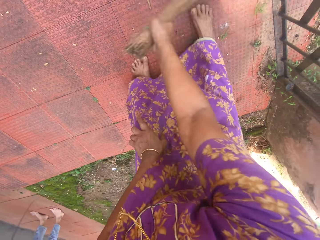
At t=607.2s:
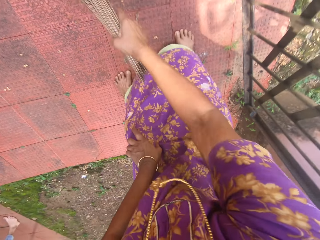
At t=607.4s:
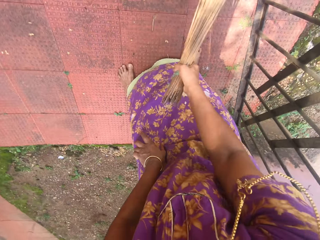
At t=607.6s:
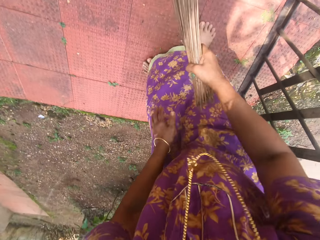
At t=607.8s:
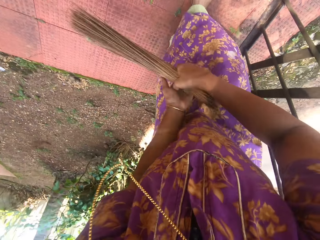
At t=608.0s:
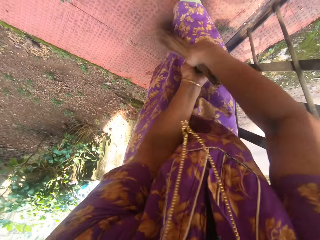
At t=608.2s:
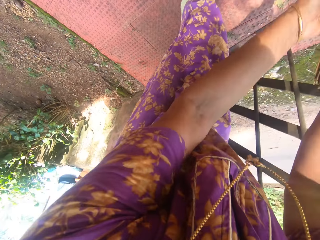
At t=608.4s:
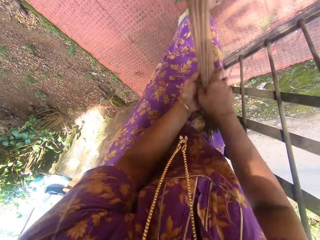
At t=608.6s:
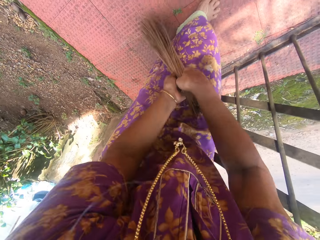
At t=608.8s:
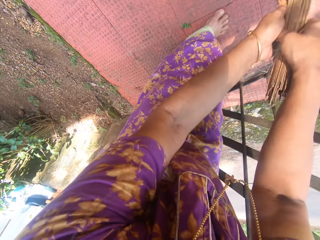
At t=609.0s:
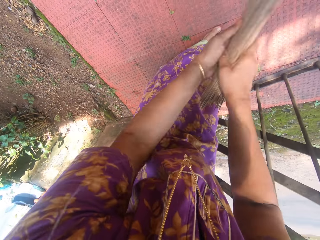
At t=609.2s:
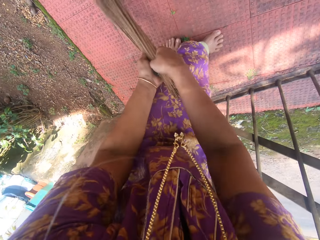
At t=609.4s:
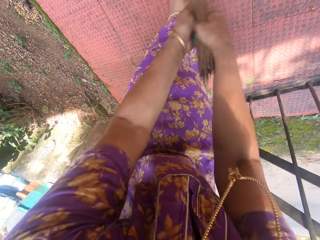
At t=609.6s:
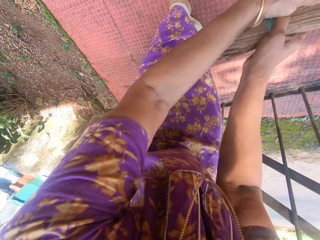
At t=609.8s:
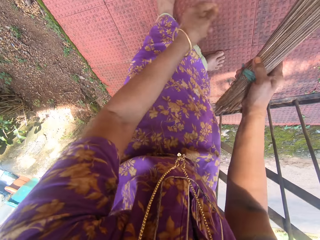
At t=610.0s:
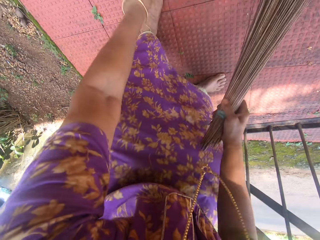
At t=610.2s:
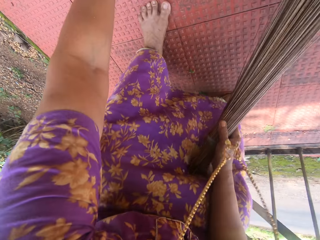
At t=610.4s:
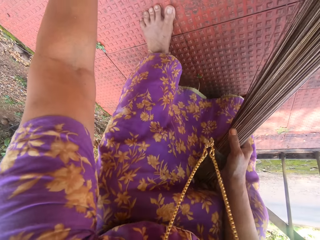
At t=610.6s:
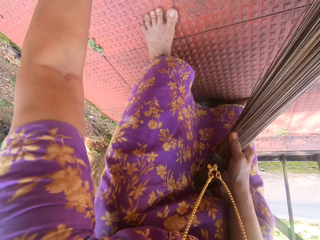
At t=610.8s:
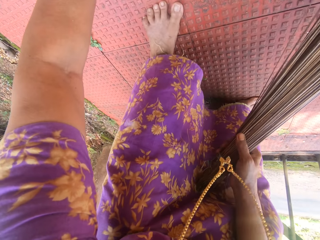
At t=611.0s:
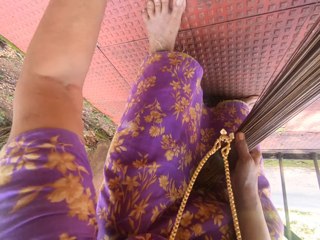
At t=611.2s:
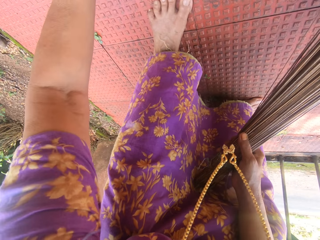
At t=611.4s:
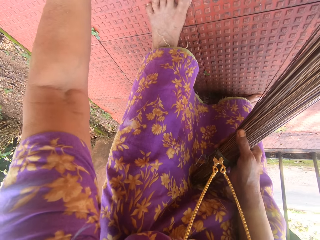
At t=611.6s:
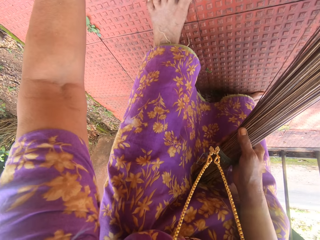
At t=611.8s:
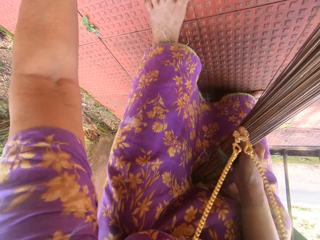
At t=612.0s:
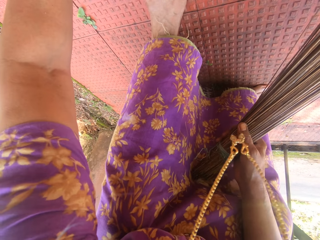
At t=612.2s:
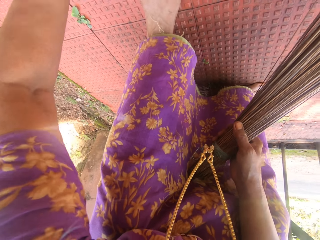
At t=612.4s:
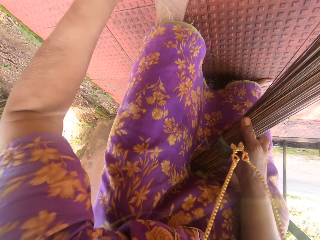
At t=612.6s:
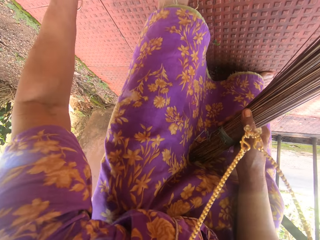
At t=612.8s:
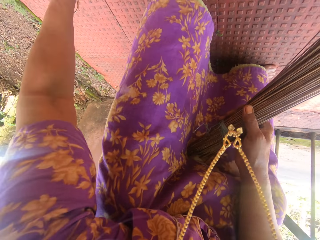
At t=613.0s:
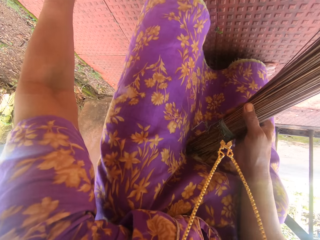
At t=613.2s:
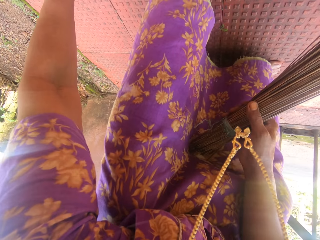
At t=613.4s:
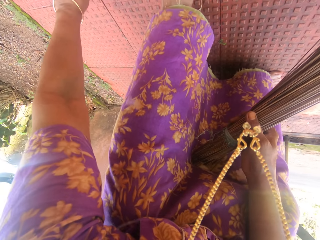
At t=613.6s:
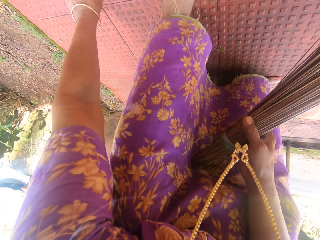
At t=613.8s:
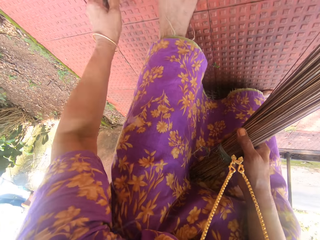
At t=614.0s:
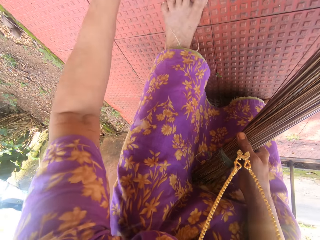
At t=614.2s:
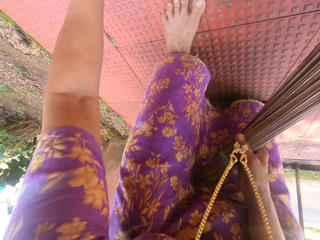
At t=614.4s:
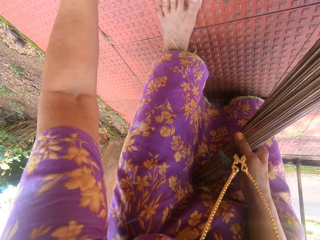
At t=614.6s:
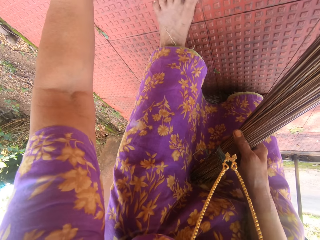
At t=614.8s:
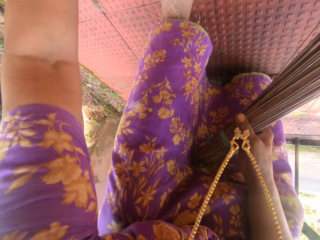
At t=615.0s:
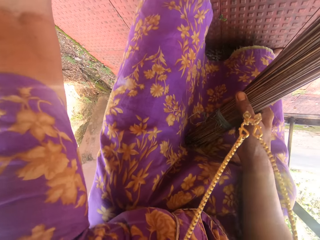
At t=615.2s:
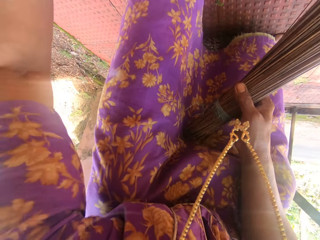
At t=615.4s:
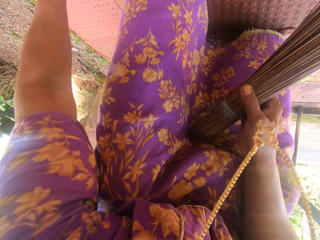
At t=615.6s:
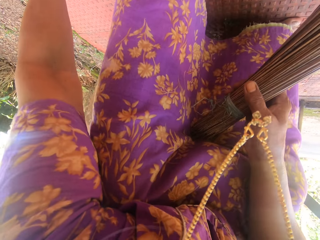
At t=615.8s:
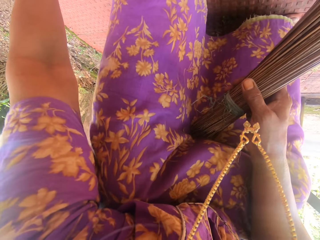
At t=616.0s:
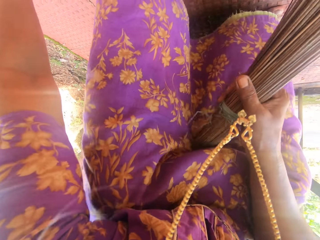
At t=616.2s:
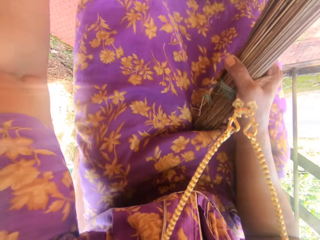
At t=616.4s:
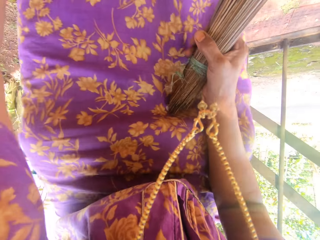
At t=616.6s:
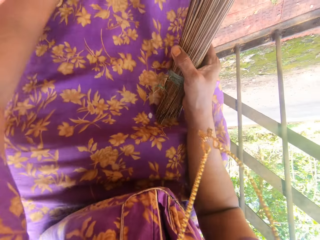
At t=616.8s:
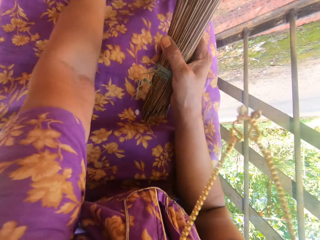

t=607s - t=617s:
The camera wearer uproots weeds on the driveway.

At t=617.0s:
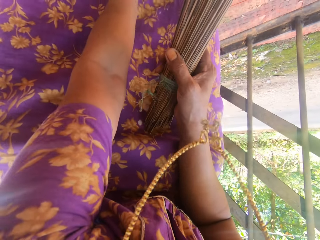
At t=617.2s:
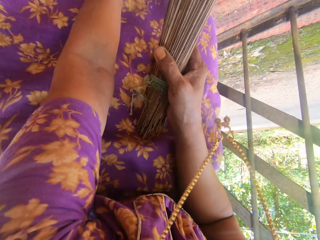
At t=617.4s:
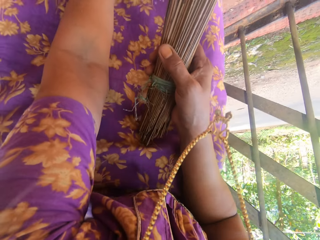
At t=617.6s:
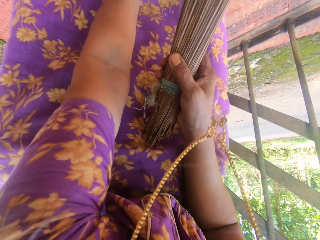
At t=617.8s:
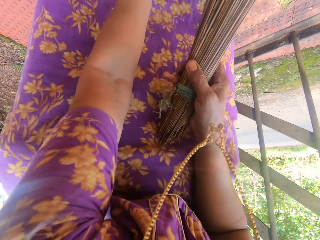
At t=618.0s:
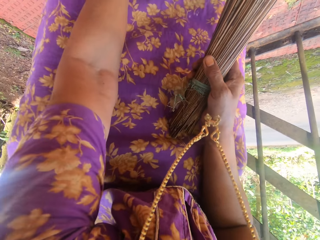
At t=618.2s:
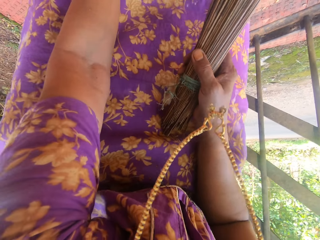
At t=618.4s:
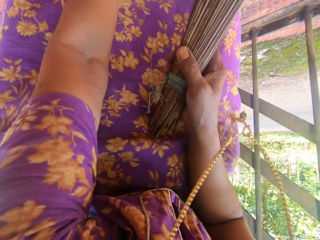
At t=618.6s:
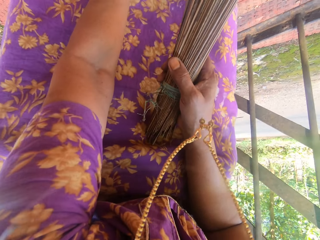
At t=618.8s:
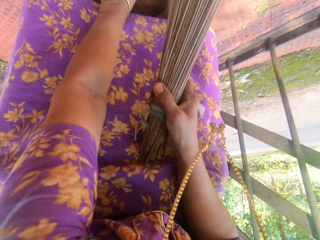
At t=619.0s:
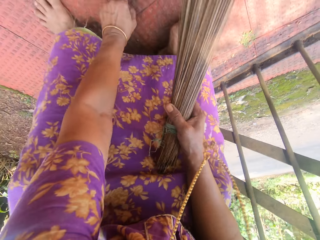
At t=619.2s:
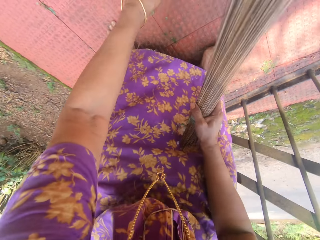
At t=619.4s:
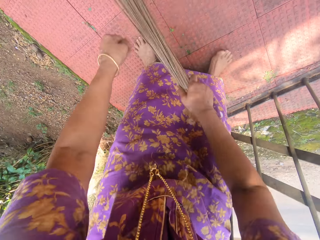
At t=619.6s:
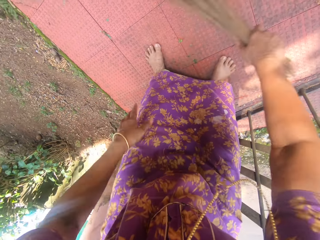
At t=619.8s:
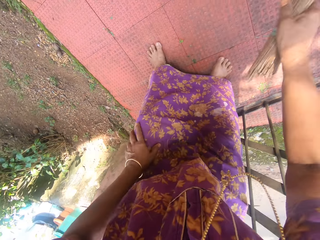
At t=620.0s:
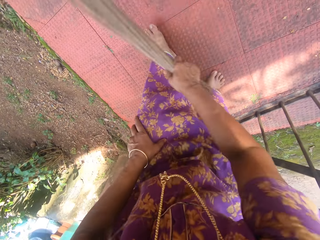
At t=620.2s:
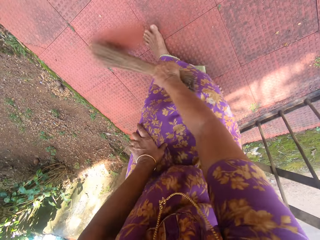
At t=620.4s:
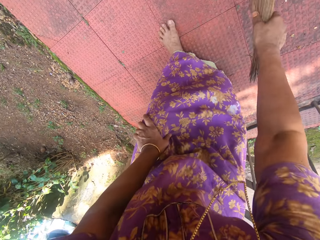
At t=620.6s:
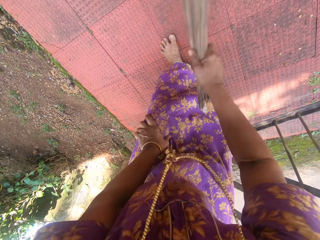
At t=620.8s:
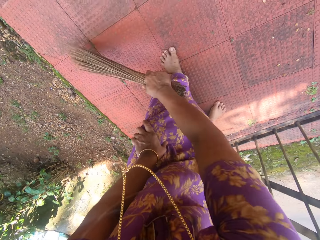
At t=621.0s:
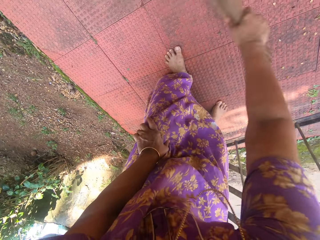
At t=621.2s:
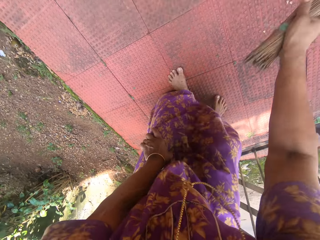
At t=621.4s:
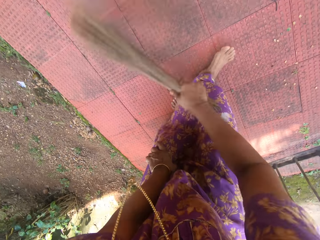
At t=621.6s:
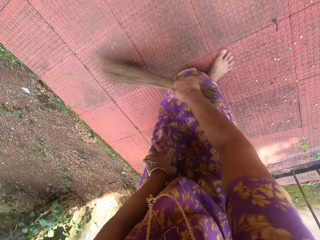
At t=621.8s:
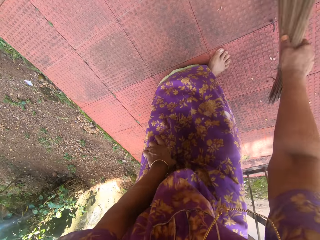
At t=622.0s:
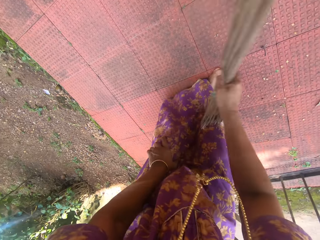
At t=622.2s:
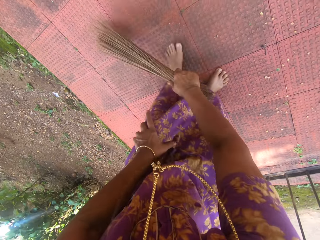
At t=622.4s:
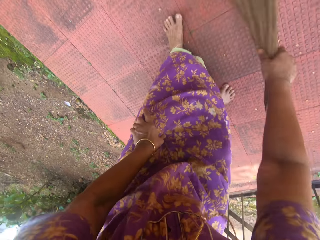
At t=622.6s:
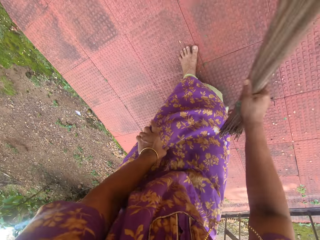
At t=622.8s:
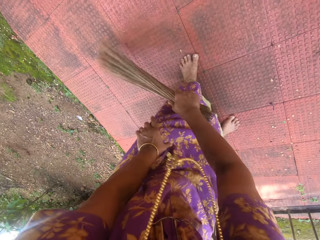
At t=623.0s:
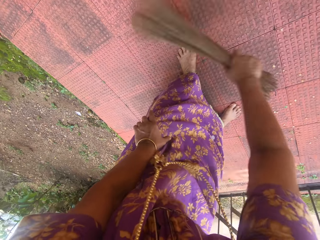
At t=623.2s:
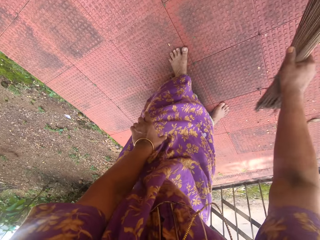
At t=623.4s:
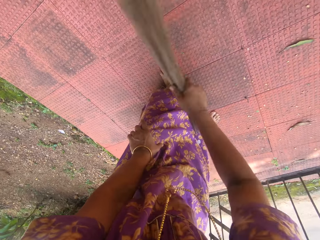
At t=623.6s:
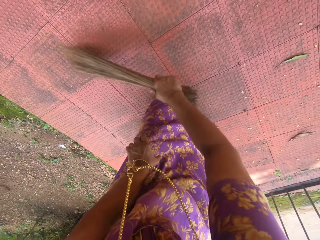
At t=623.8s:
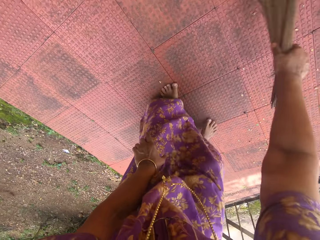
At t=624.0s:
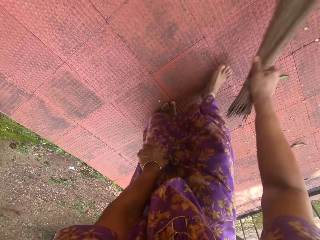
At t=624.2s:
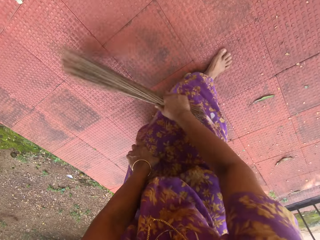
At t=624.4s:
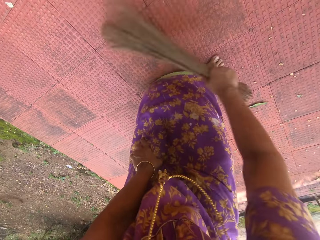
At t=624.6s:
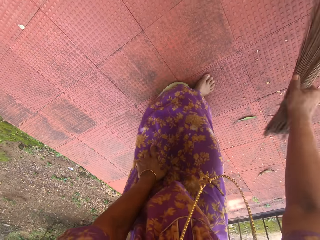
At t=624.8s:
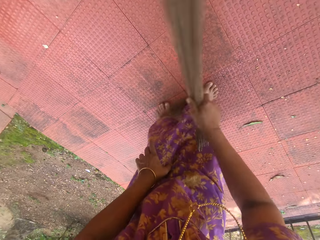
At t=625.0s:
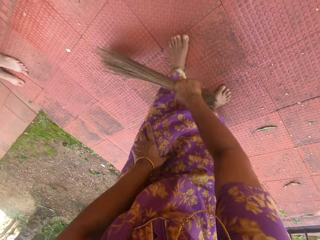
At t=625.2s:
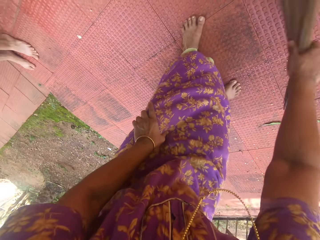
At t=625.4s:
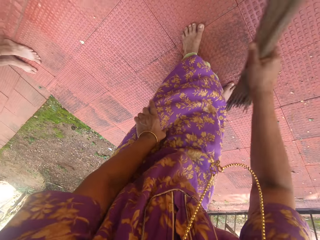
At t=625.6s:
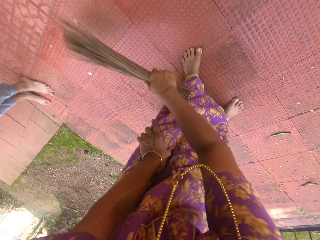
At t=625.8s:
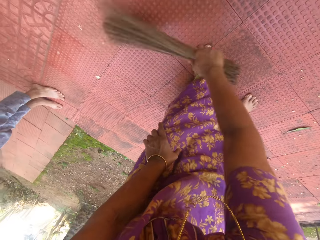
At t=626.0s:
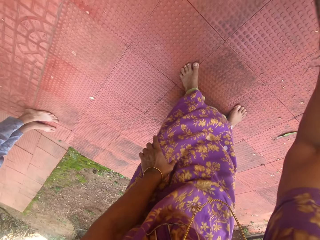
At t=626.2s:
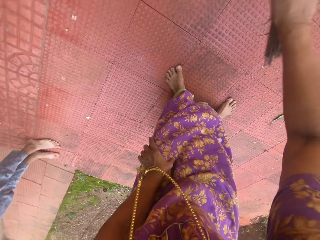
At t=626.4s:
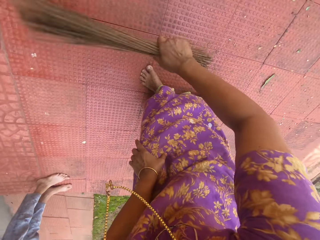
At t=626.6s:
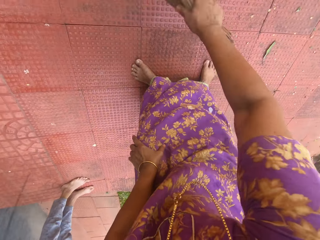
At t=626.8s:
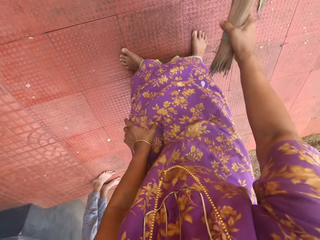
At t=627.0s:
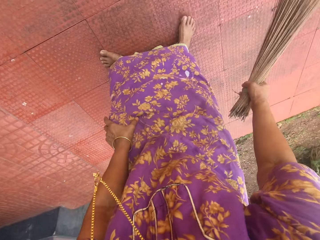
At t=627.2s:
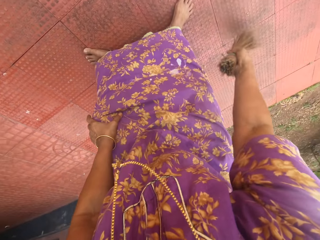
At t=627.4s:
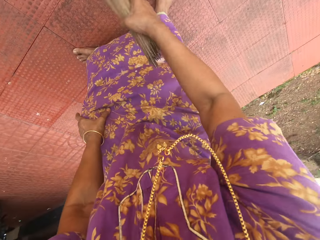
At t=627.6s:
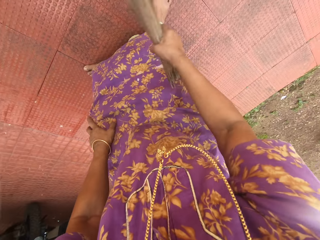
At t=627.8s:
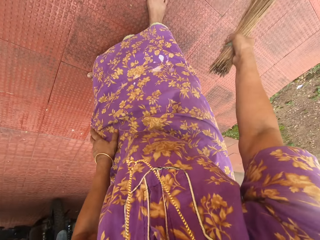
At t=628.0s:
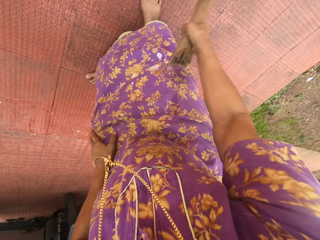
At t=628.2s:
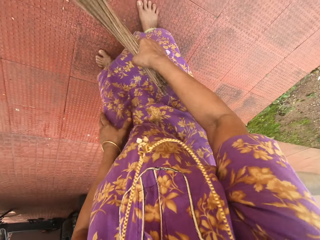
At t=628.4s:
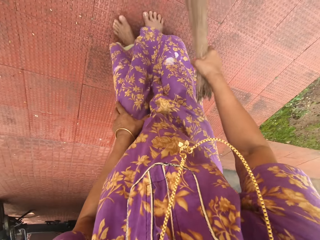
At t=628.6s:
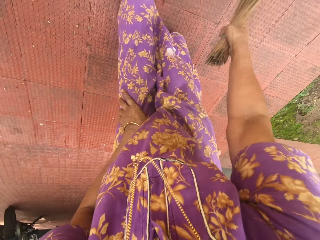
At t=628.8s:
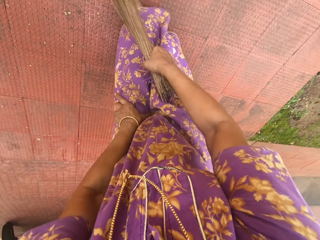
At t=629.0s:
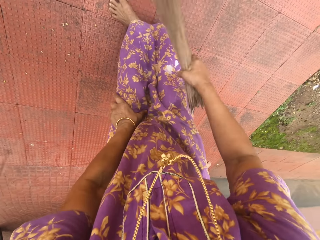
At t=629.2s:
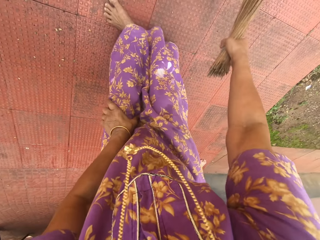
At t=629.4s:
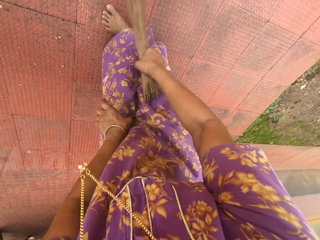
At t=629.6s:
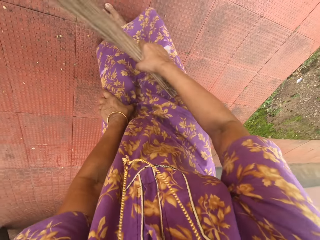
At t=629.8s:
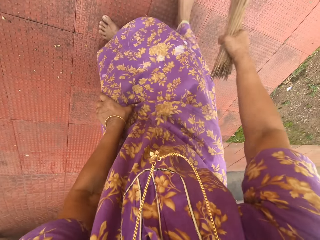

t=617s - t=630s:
The camera wearer sweeps the tile.
